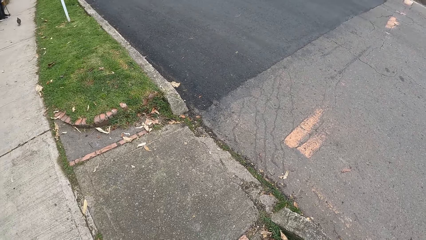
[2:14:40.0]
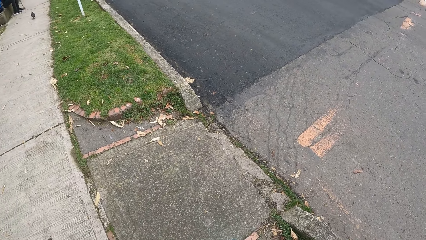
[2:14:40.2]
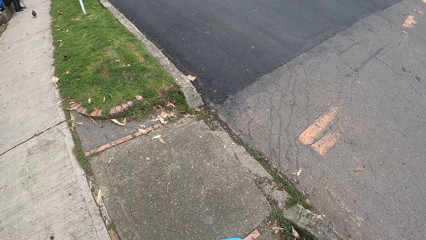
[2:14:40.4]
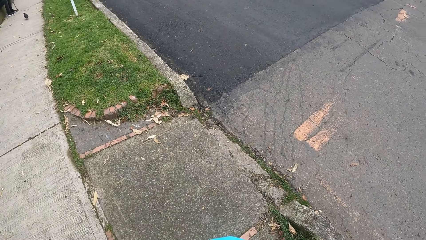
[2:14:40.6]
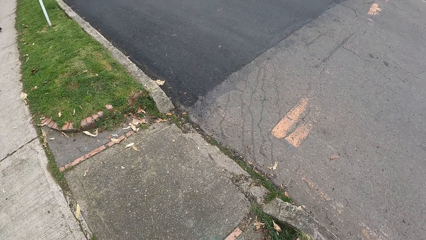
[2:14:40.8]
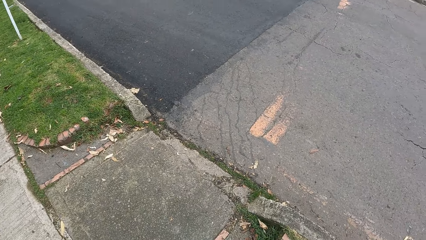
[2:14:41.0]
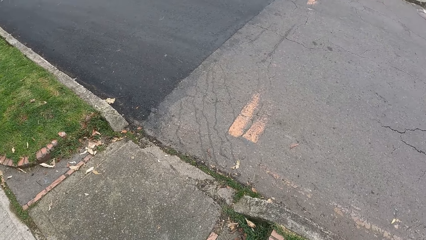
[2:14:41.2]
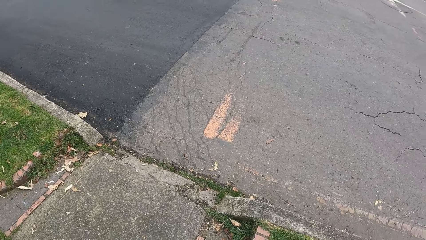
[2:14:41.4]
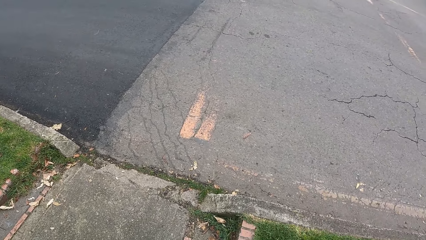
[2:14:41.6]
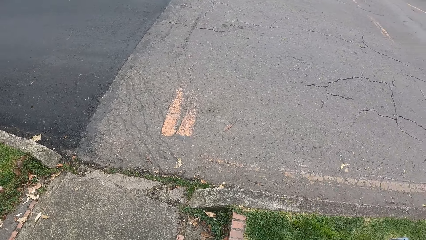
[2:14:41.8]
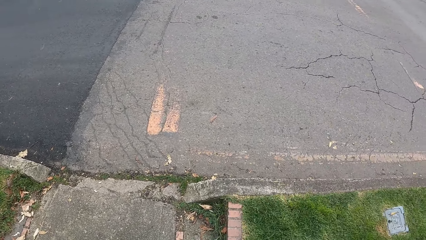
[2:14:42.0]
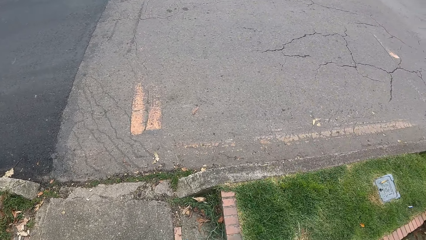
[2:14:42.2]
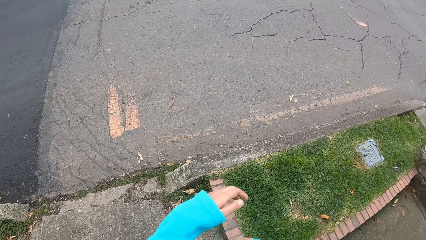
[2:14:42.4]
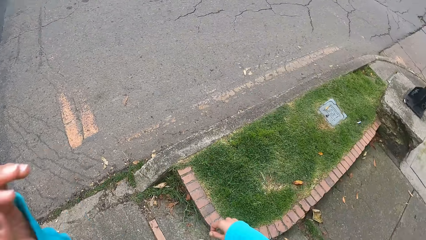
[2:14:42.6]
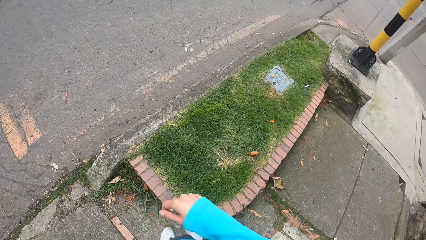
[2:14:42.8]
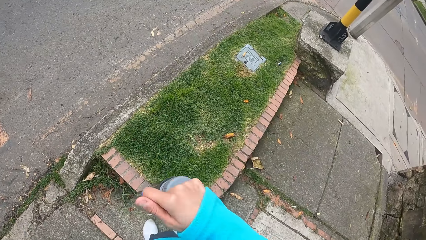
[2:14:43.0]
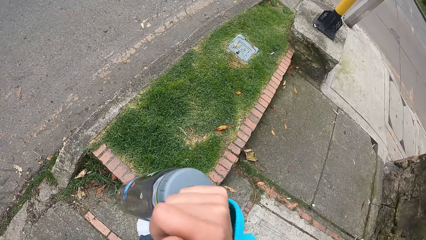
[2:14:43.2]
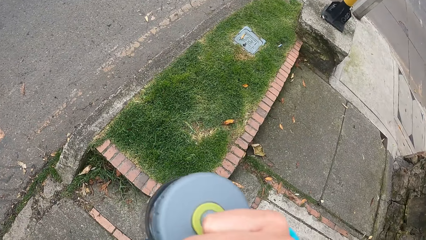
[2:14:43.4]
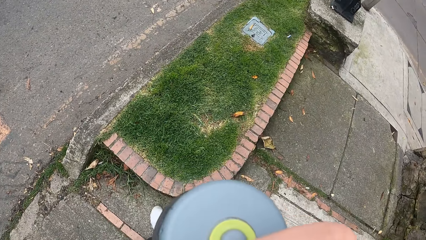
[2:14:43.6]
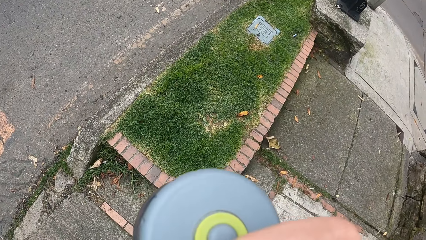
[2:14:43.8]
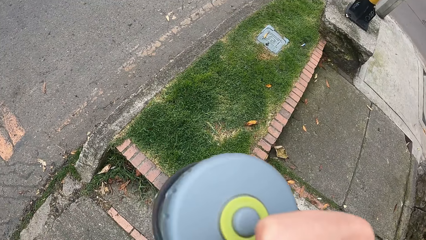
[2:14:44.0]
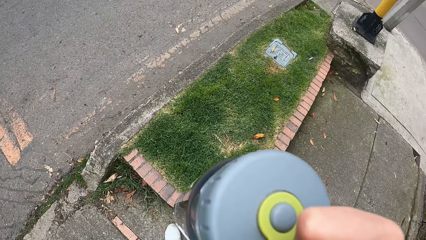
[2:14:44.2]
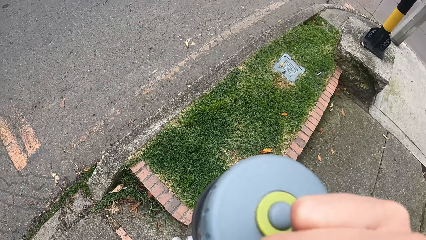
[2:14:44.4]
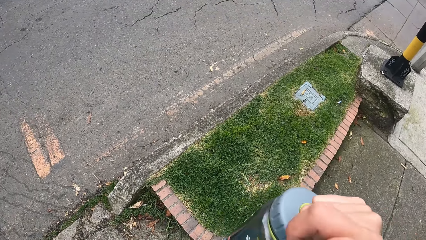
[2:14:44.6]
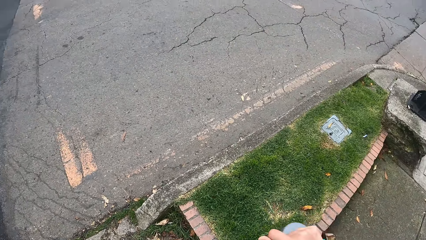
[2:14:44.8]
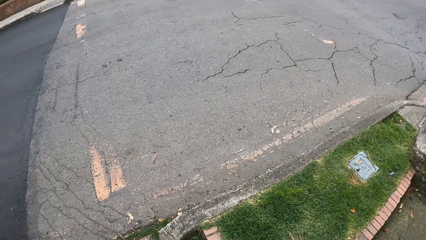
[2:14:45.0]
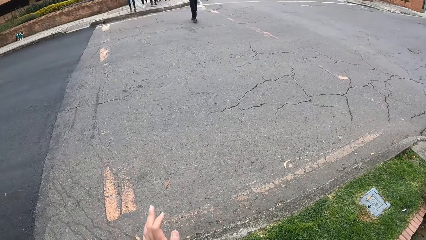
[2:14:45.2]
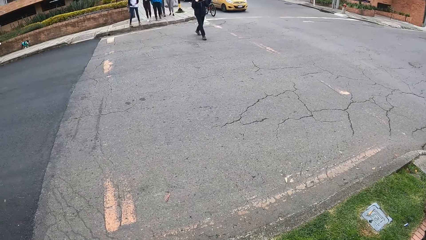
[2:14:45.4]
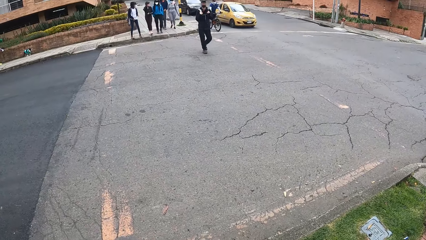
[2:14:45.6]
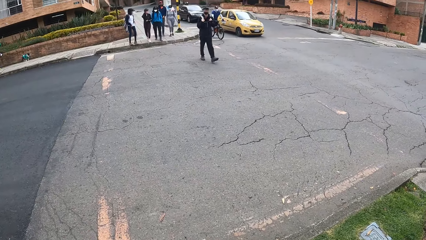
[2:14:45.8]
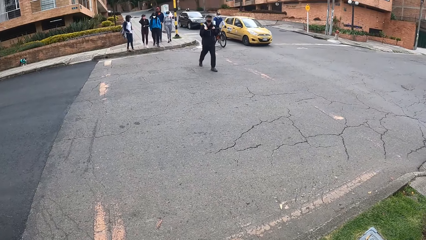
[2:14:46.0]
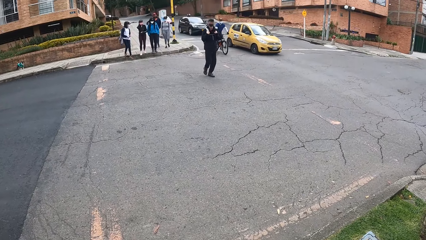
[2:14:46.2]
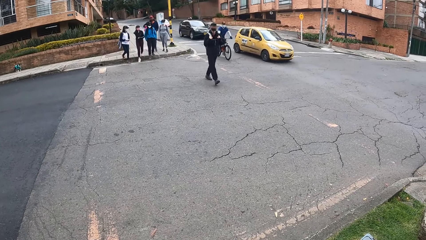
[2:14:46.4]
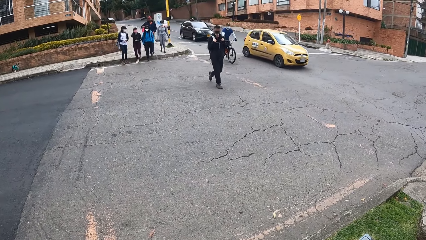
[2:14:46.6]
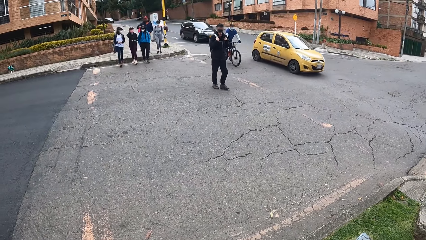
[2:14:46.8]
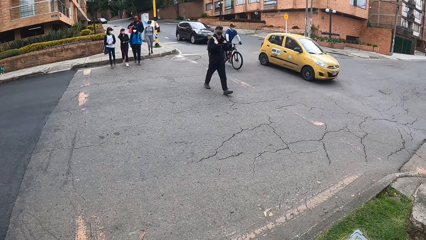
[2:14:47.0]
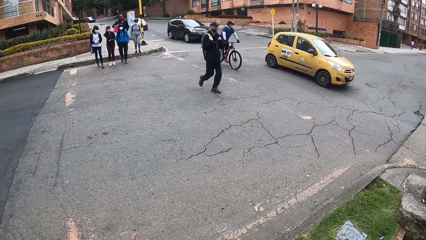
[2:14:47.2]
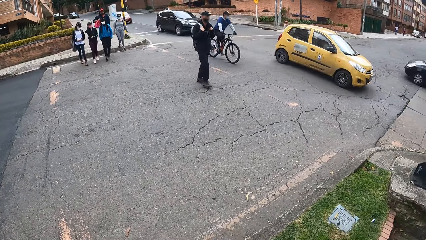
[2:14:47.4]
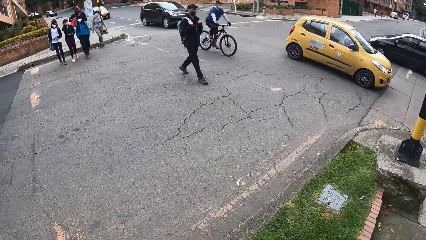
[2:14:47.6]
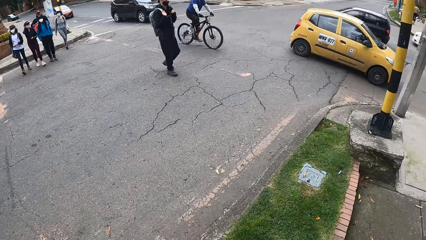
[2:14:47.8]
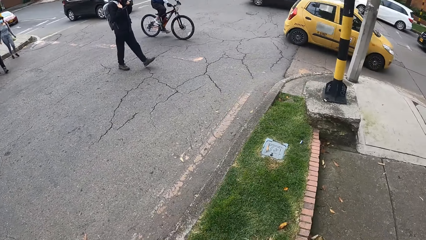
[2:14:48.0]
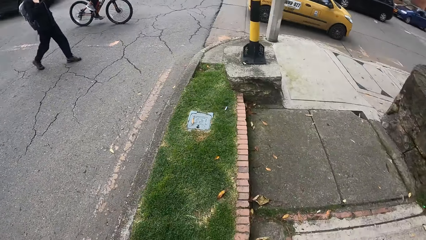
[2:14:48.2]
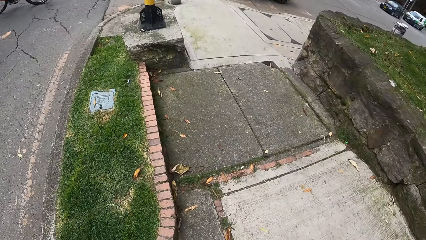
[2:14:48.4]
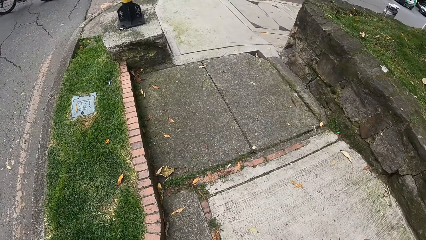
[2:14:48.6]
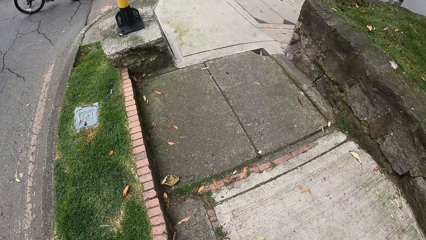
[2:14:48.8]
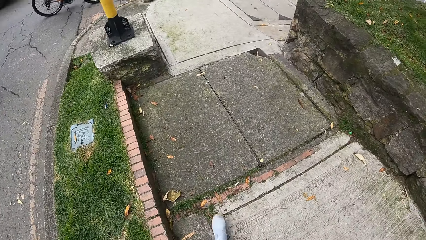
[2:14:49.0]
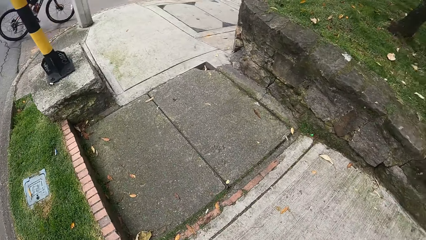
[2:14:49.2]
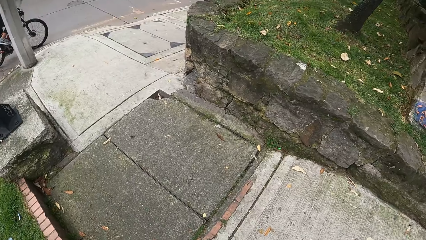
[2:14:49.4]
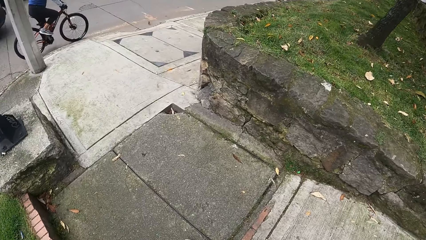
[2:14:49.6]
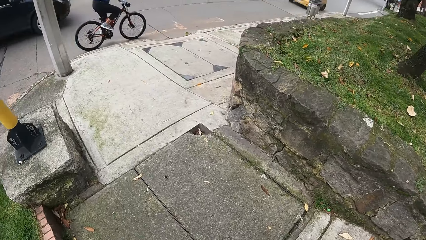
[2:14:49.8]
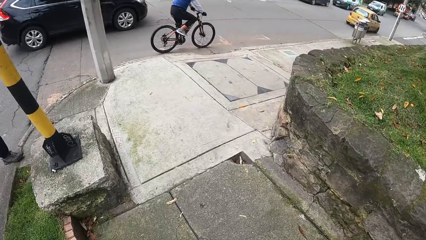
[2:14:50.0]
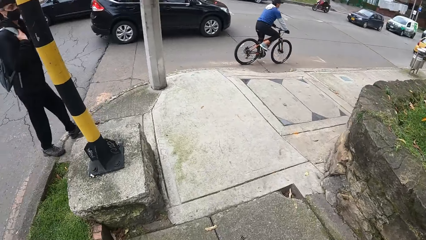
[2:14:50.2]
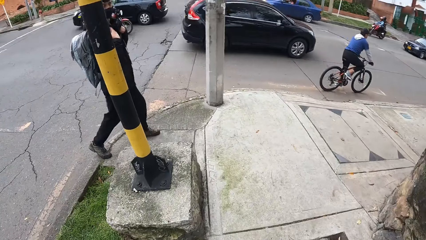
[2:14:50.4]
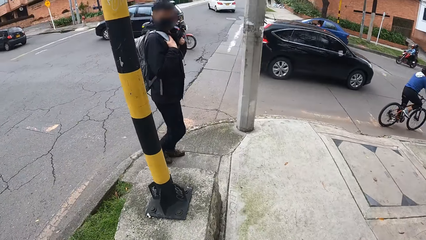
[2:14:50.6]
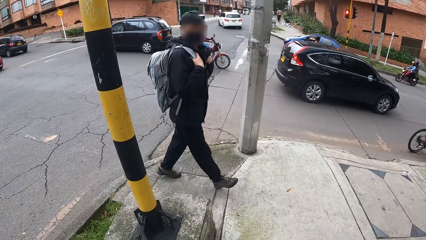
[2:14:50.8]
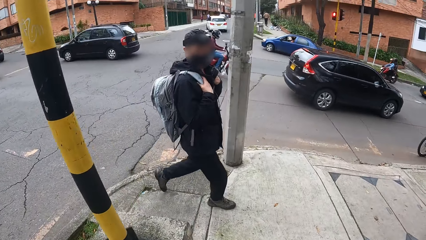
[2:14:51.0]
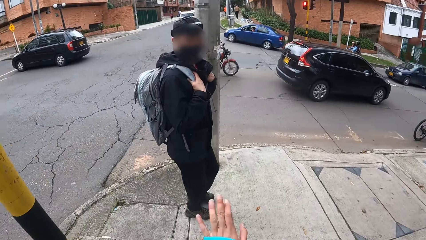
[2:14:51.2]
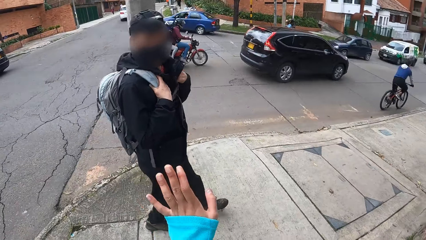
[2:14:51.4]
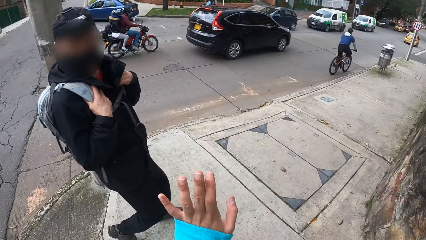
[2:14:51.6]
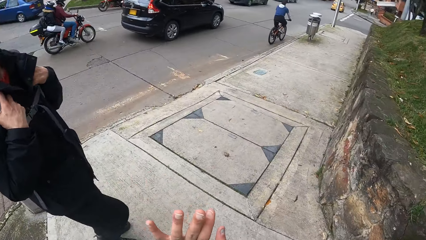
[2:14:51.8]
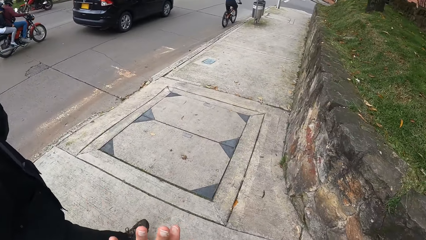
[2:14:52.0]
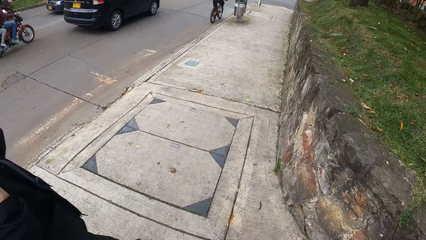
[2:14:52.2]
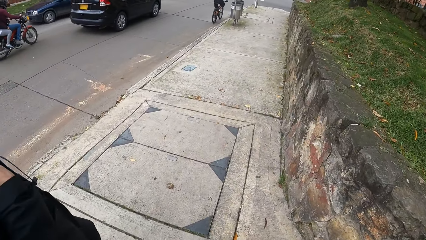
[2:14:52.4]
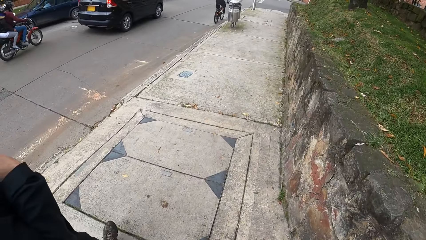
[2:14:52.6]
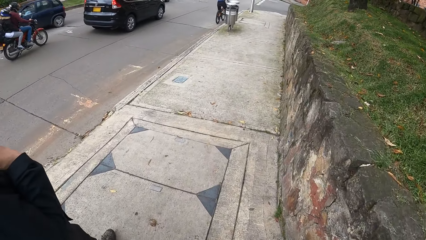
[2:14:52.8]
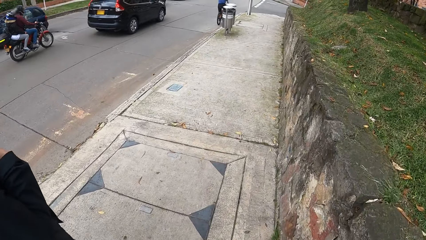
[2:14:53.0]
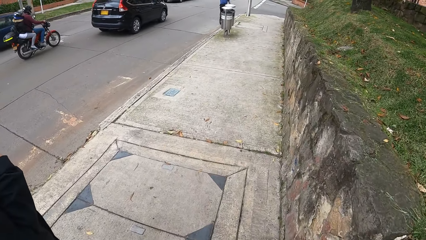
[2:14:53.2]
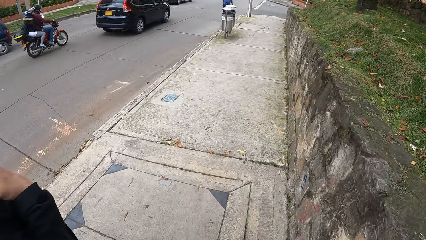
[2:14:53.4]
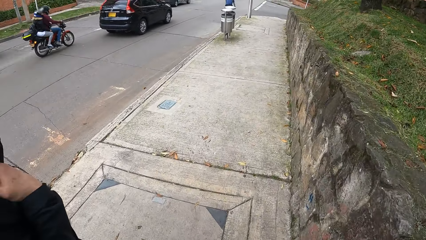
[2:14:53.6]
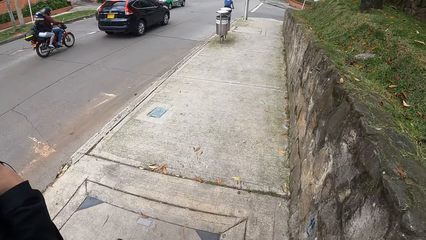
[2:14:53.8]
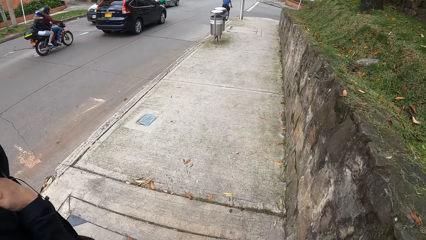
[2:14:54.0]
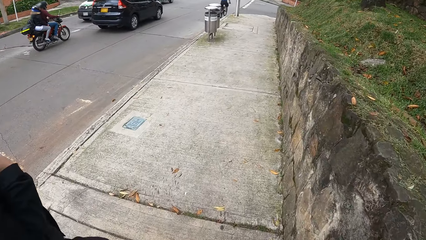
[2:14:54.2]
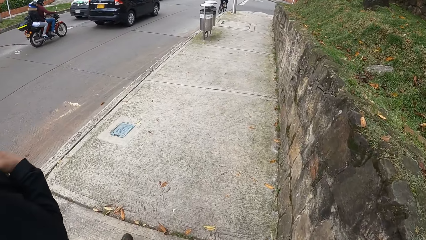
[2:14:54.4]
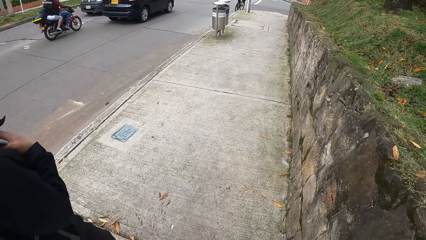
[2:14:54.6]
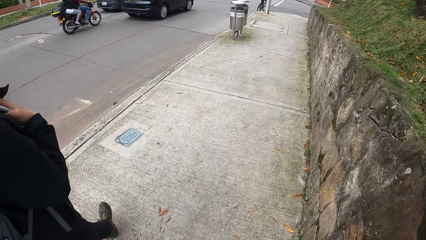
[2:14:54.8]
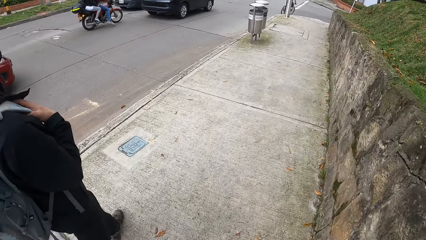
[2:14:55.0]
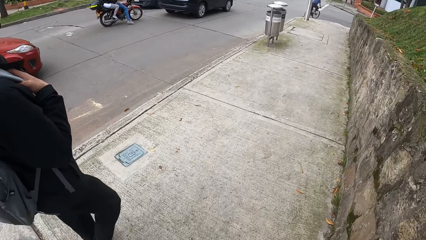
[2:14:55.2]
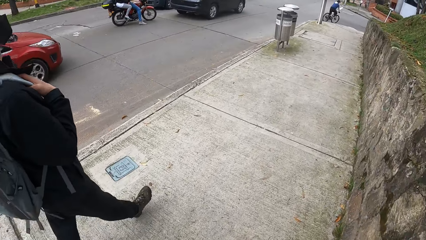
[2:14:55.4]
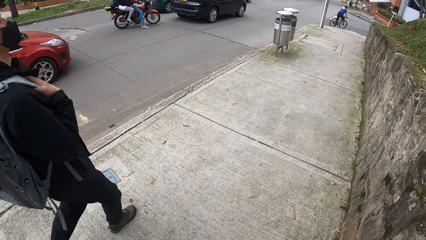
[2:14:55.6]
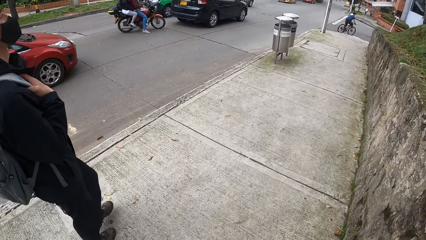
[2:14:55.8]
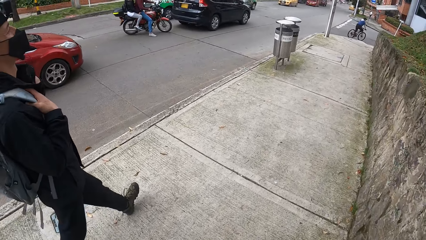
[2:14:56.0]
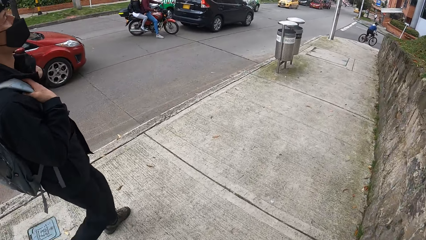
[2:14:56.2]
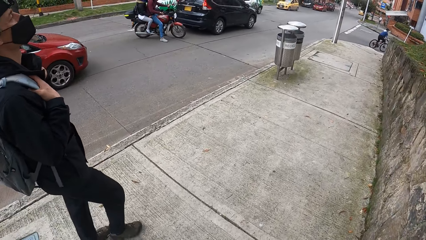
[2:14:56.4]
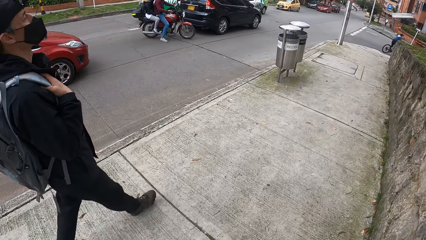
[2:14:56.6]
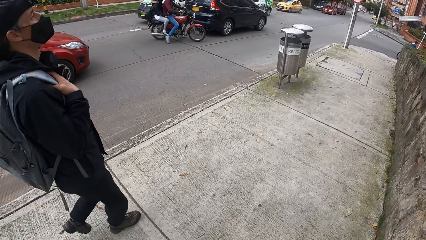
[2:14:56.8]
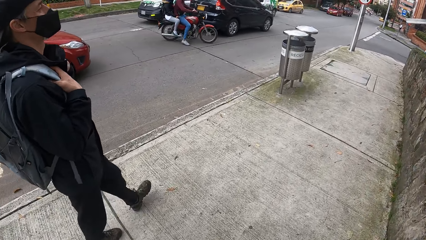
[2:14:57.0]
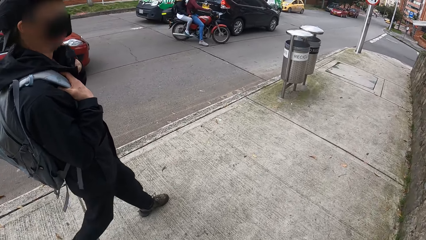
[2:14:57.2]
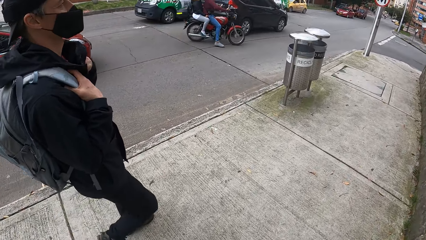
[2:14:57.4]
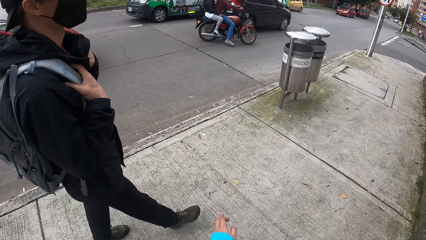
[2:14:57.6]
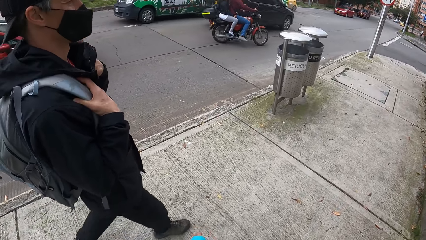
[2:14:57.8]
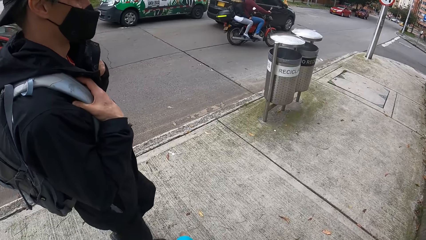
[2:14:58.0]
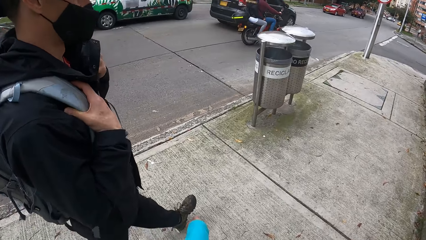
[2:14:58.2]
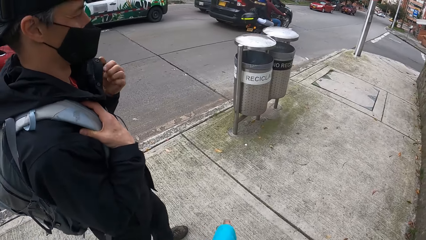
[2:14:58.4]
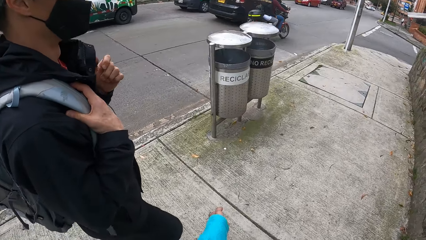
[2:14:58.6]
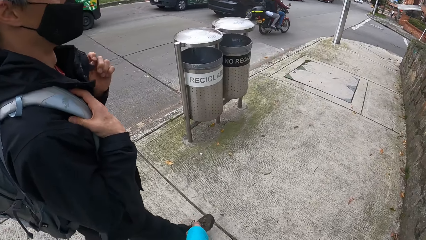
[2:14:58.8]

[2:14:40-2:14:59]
The camera wearer lifts the water bottle on the right hand. The man crosses the road. The camera wearer looks around. They walk towards the man and talk to the man on the road. They walk down the road with the man and the woman.
